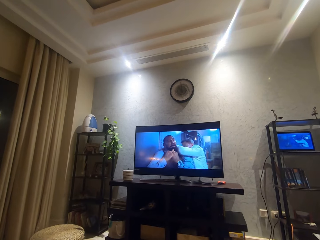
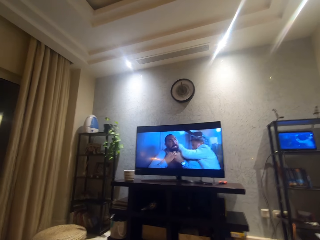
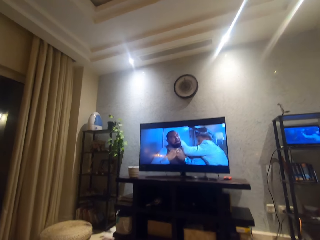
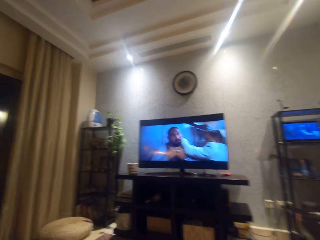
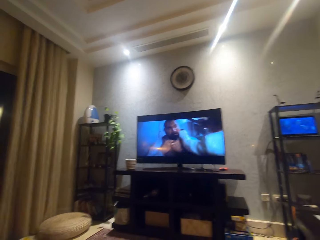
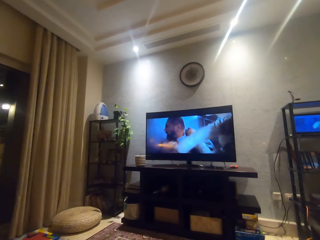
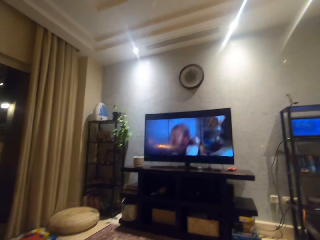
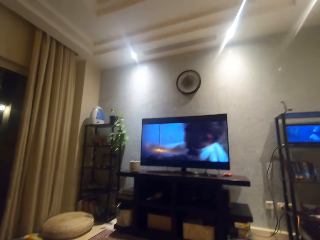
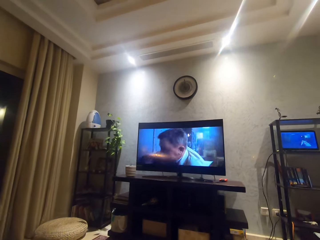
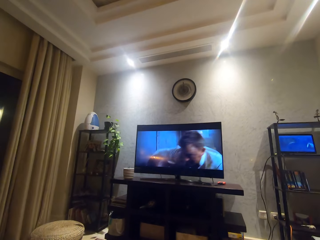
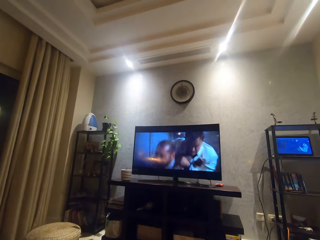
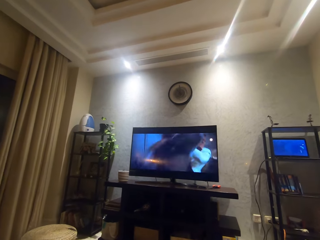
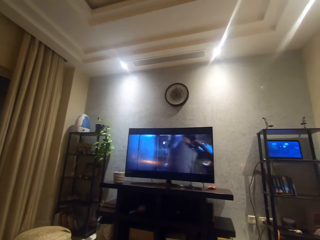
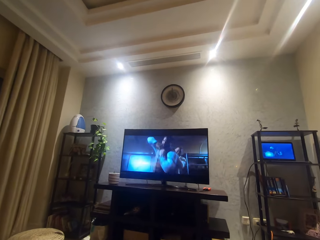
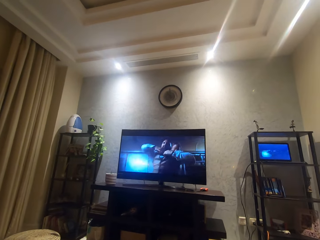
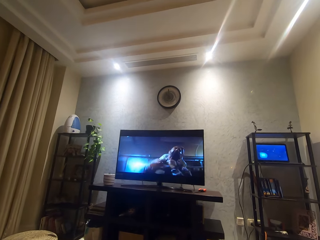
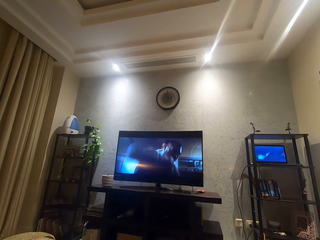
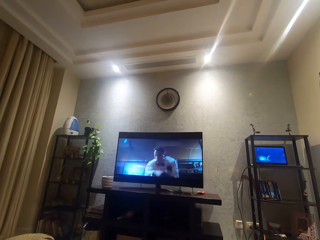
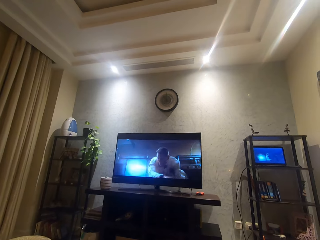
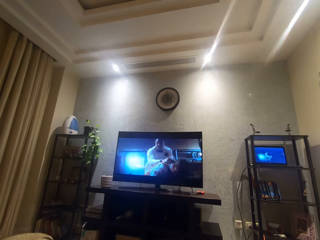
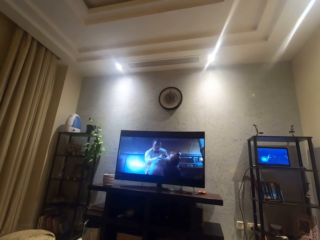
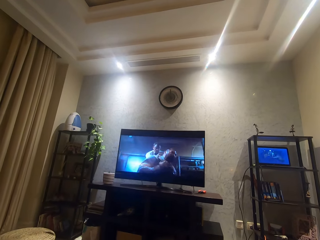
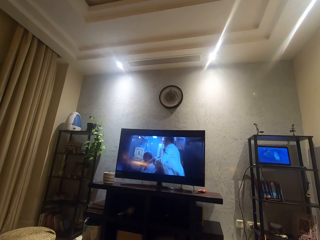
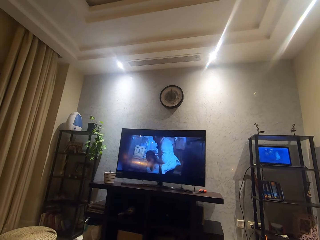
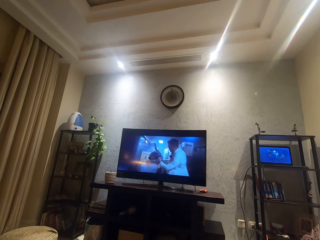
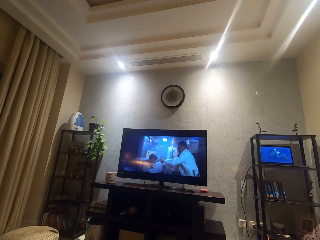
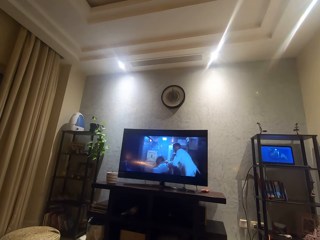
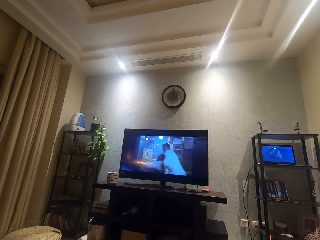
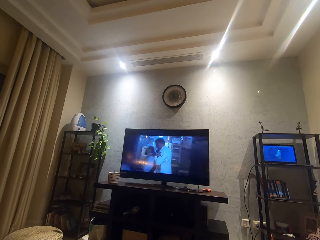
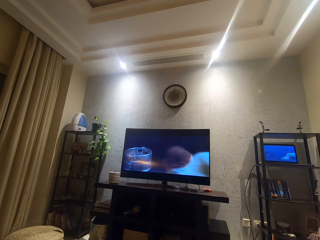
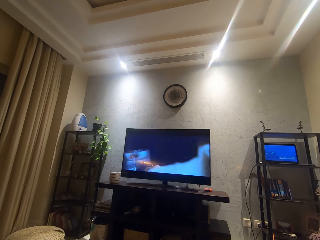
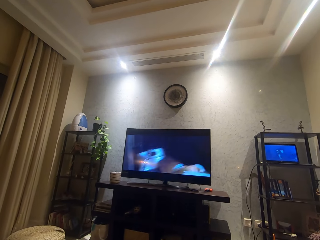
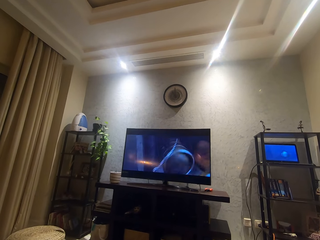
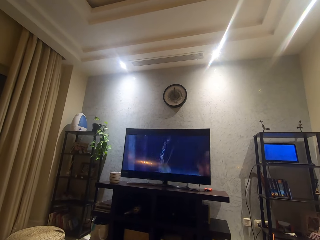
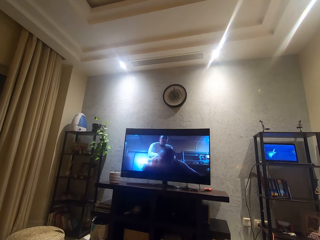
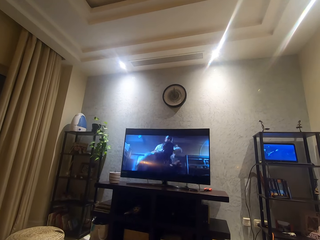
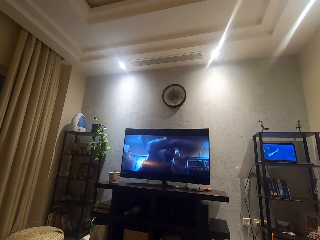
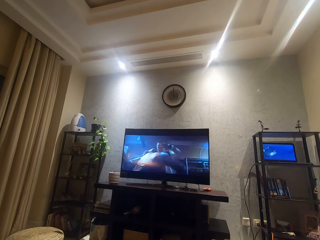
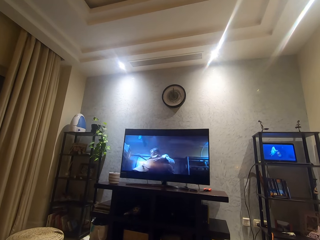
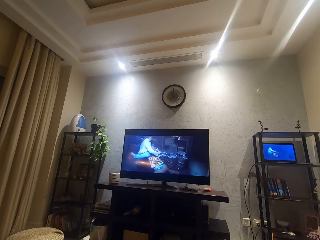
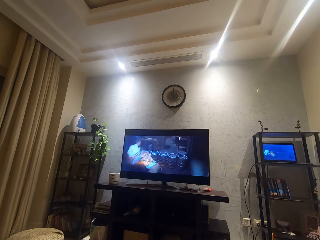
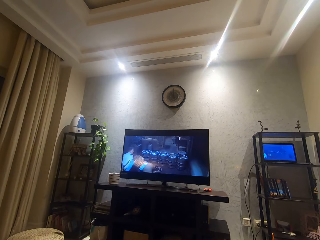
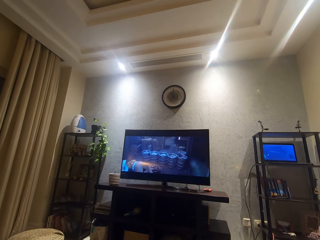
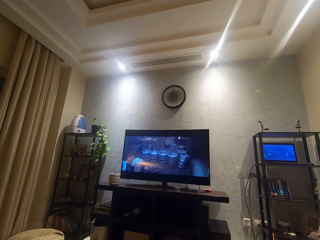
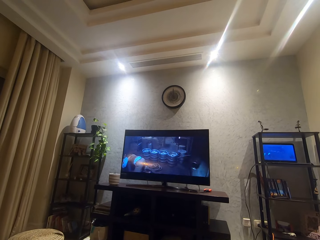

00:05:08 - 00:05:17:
The camera wearer moves his head. He watches a movie.

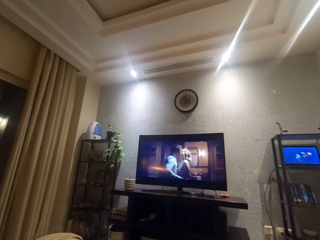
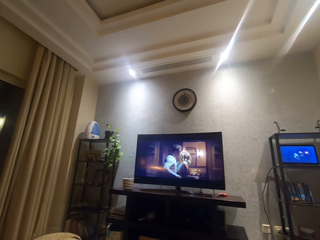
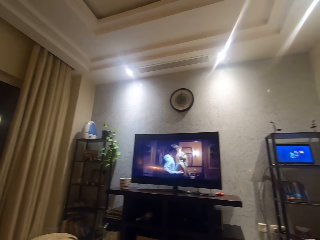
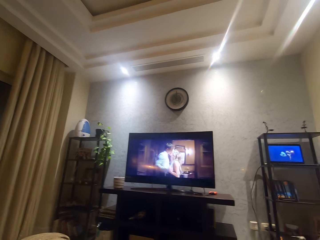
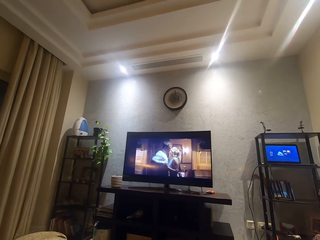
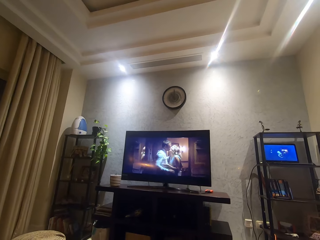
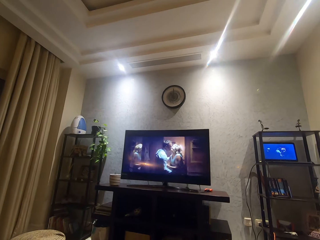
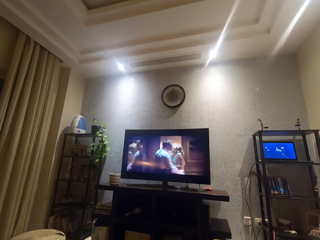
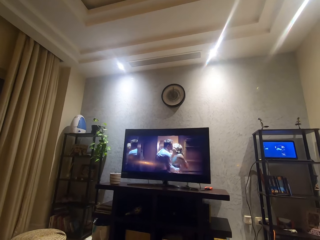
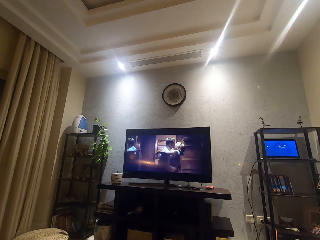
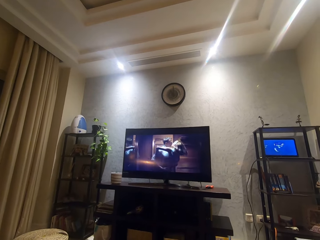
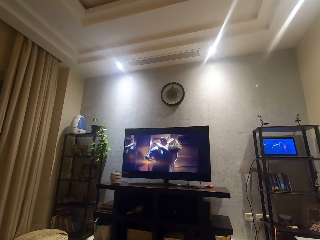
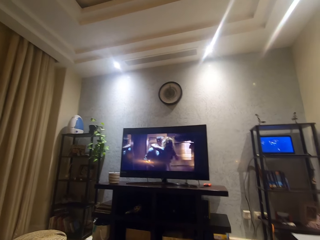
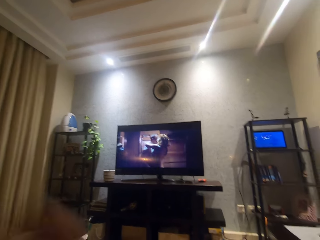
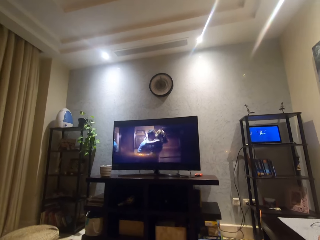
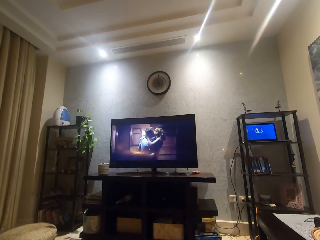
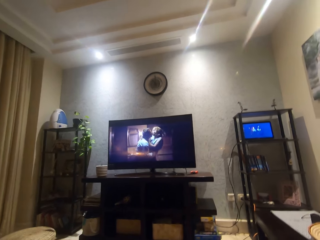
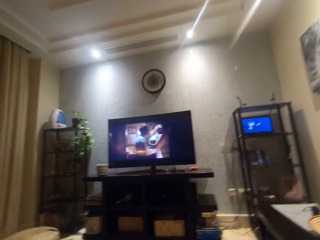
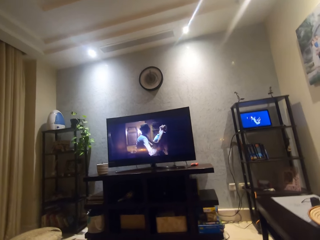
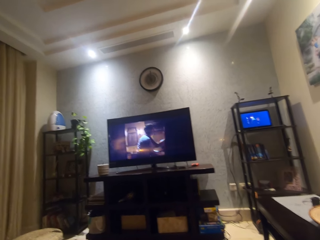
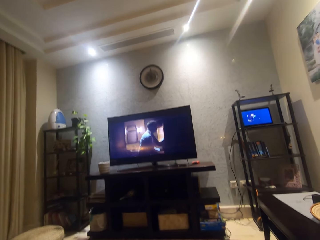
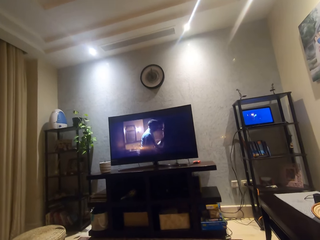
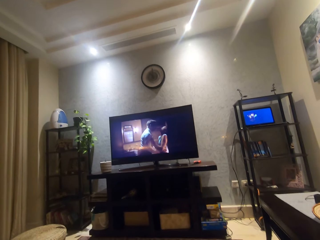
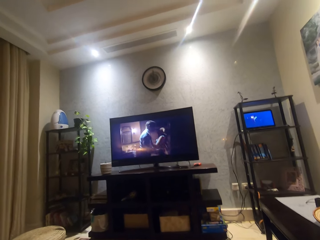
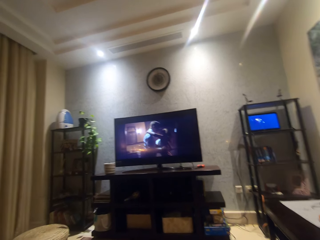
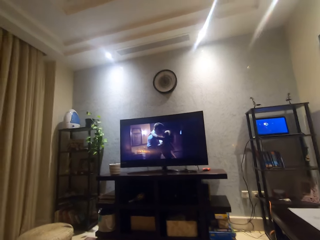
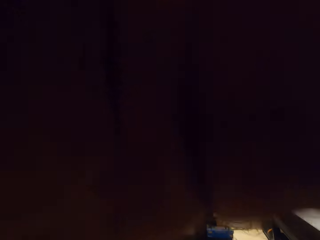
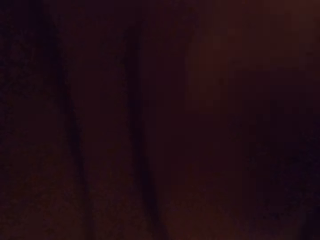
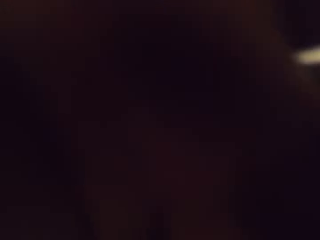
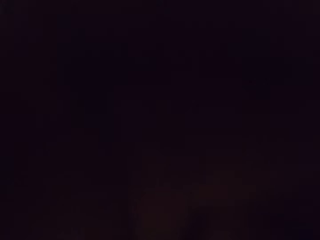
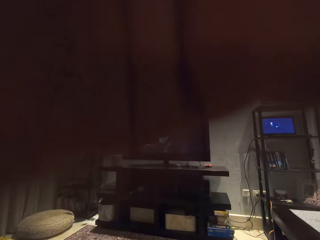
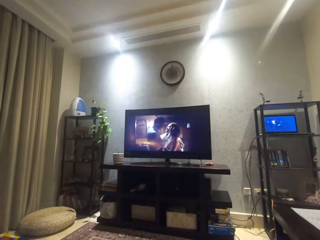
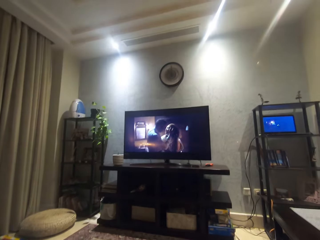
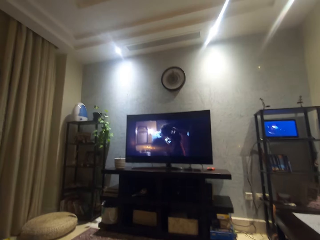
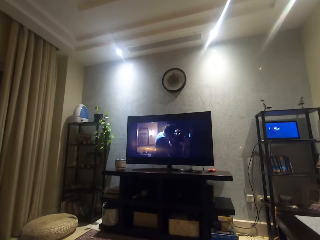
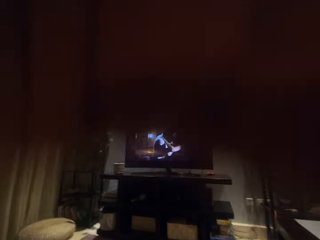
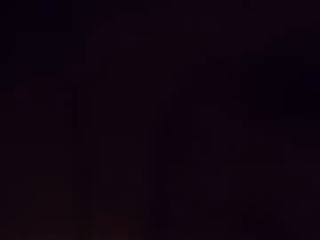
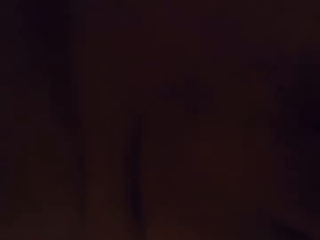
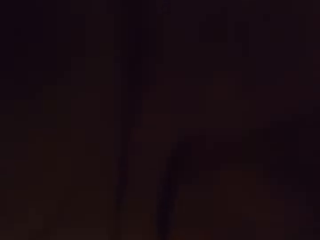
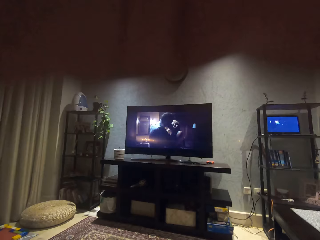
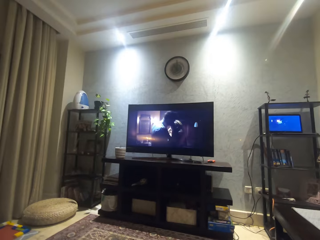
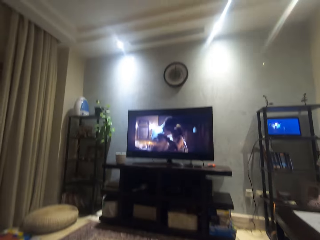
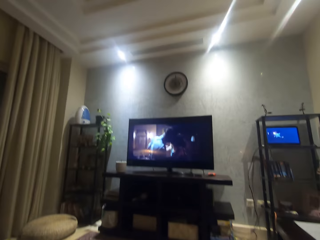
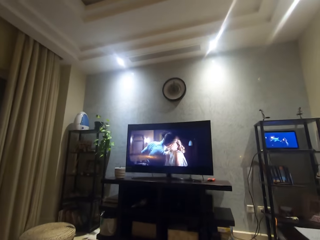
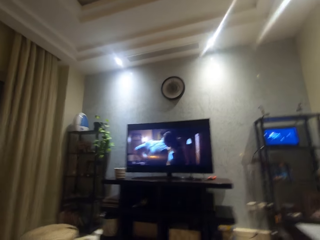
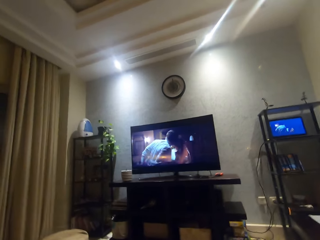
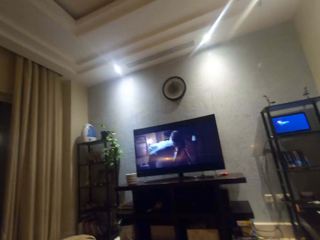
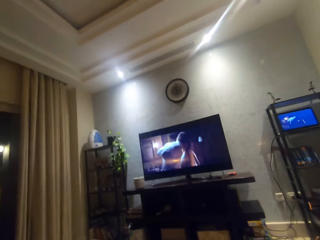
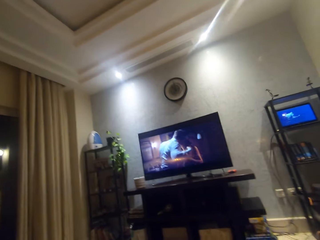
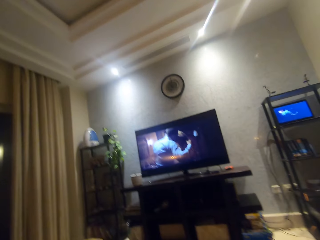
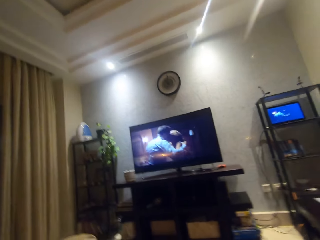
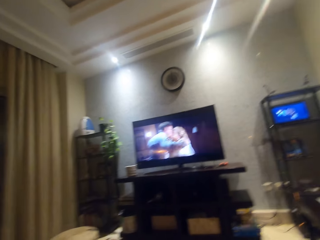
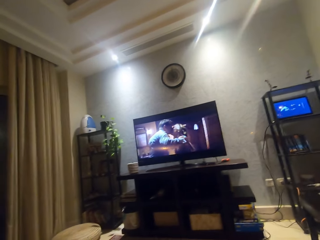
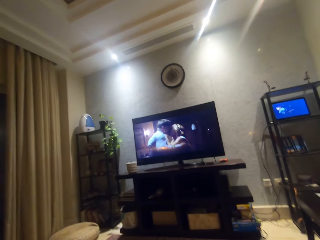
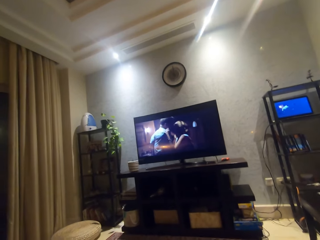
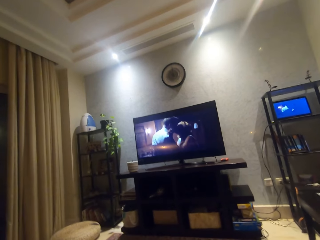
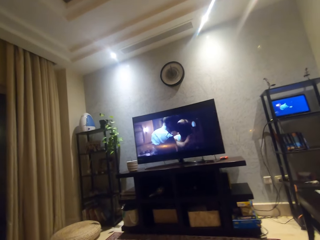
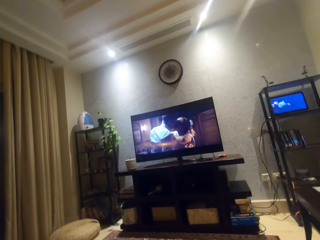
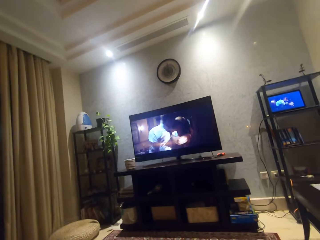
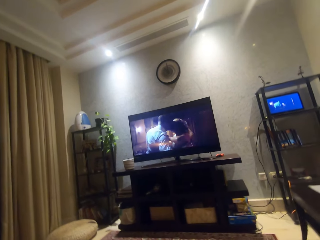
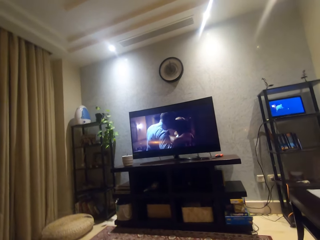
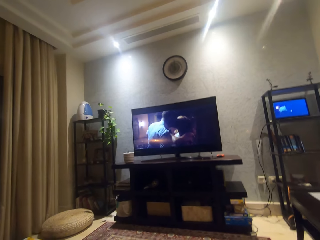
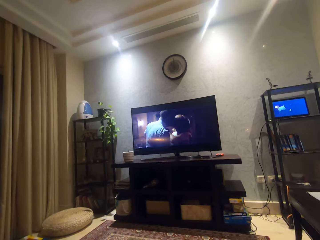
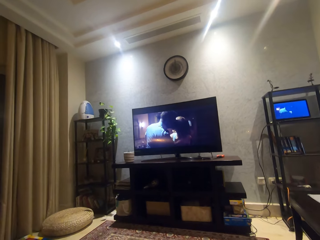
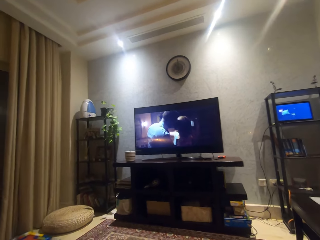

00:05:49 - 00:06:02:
The camera wearer moves his head. He watches a movie.
